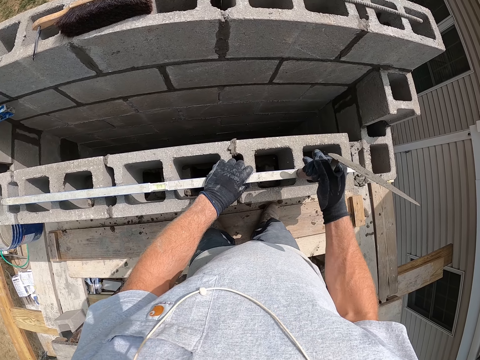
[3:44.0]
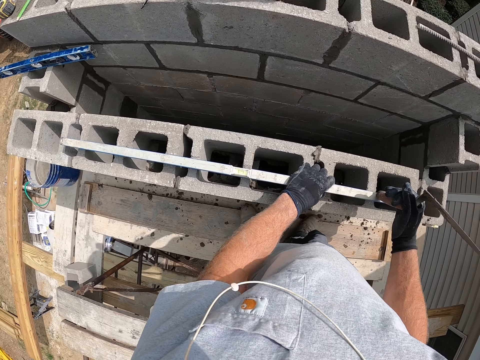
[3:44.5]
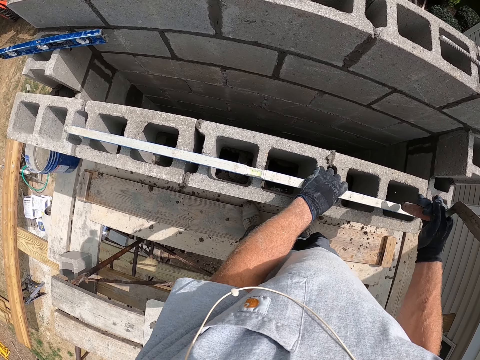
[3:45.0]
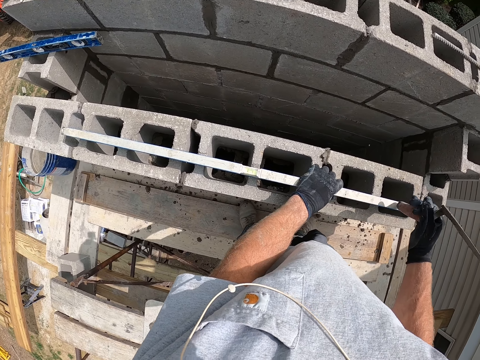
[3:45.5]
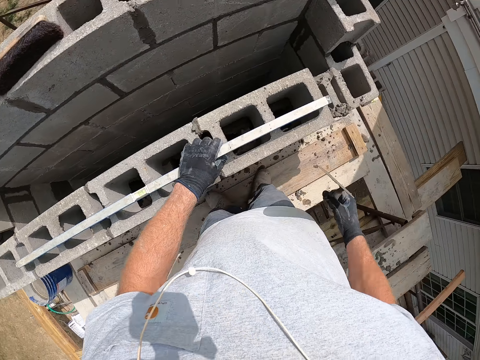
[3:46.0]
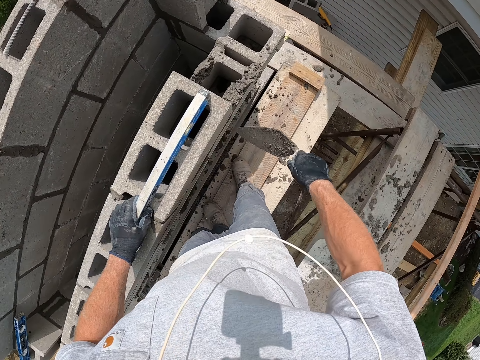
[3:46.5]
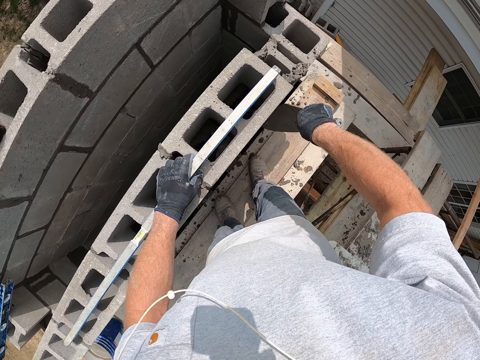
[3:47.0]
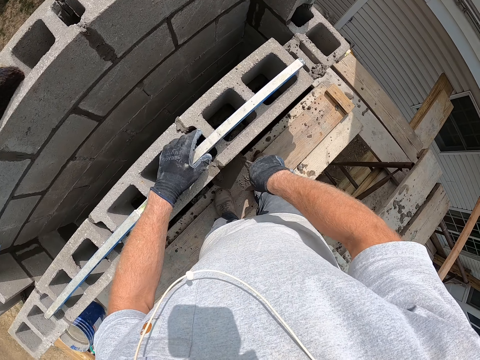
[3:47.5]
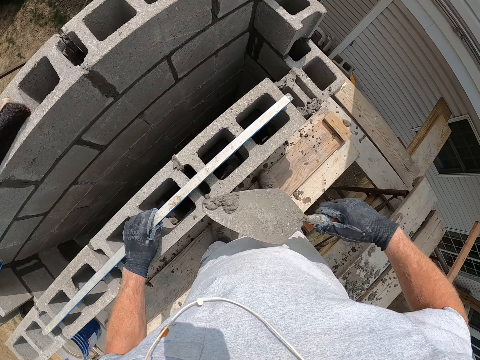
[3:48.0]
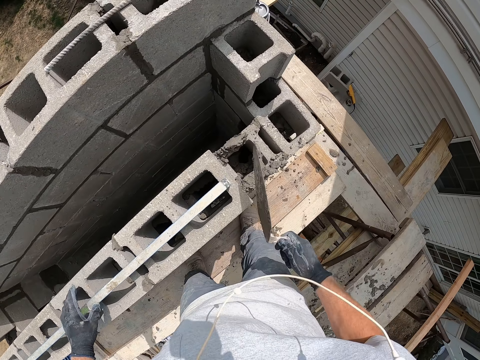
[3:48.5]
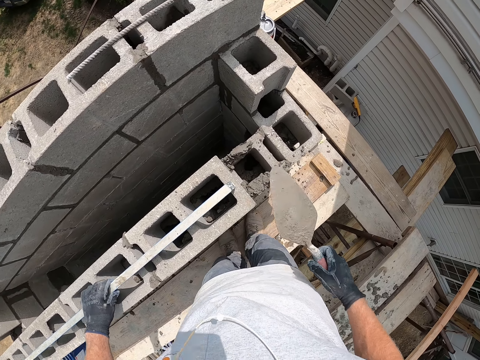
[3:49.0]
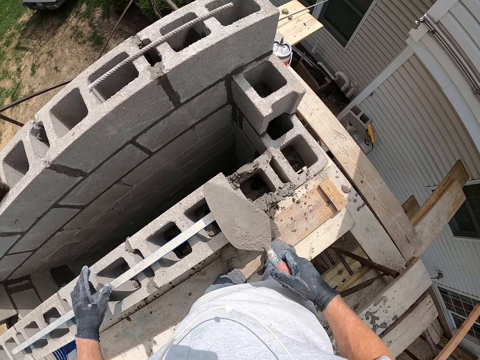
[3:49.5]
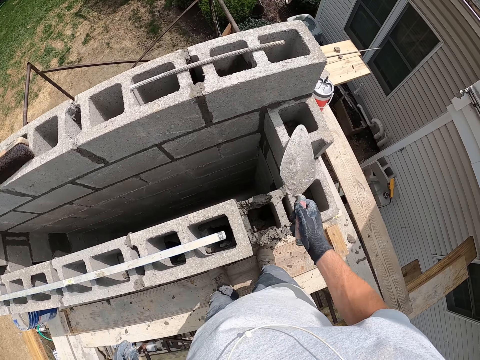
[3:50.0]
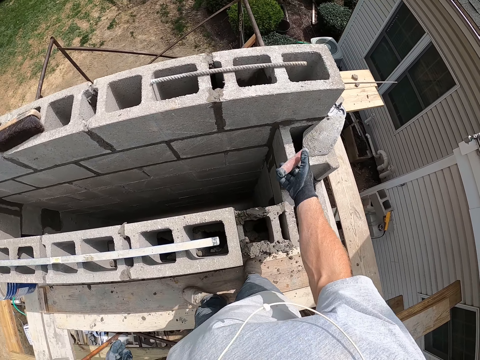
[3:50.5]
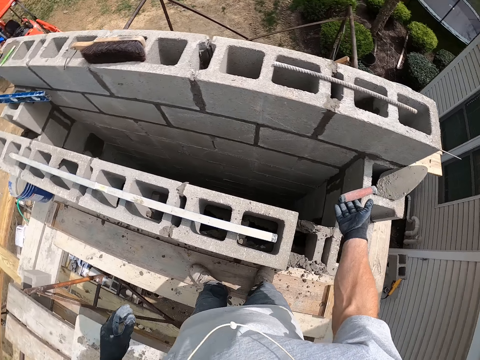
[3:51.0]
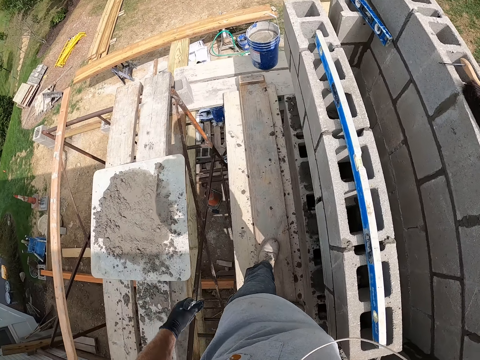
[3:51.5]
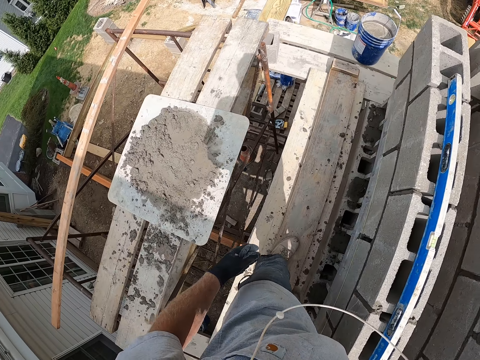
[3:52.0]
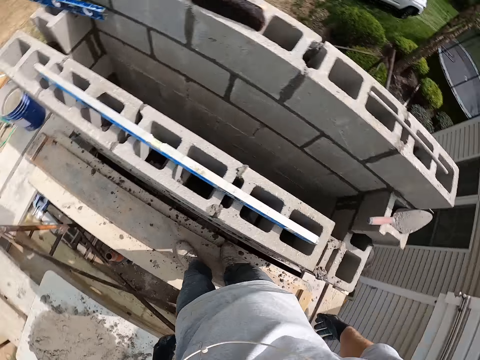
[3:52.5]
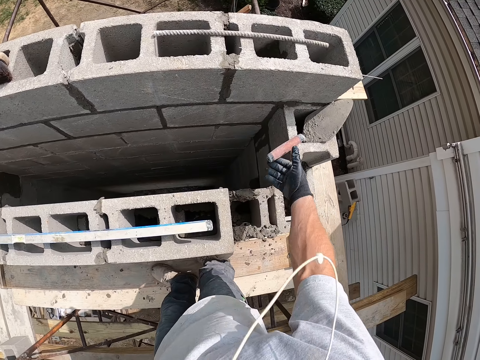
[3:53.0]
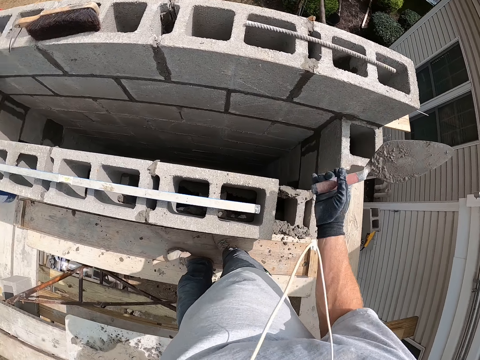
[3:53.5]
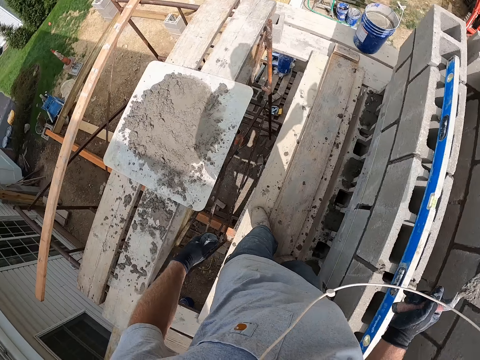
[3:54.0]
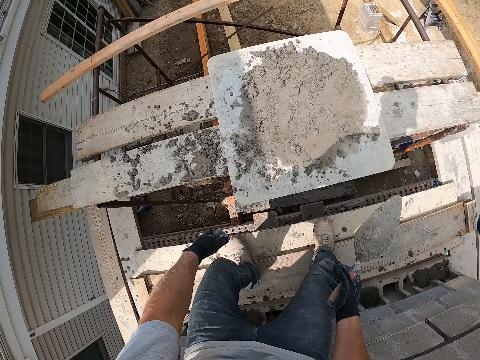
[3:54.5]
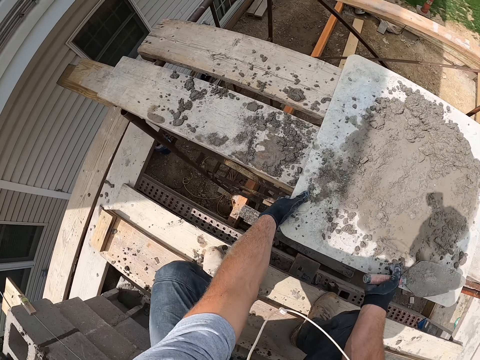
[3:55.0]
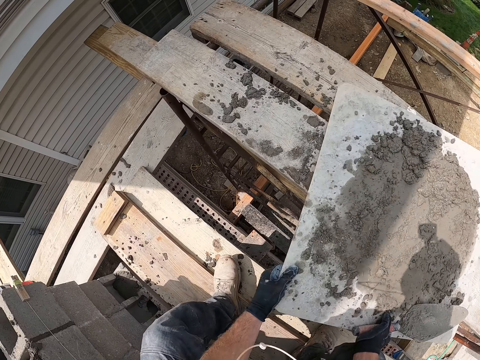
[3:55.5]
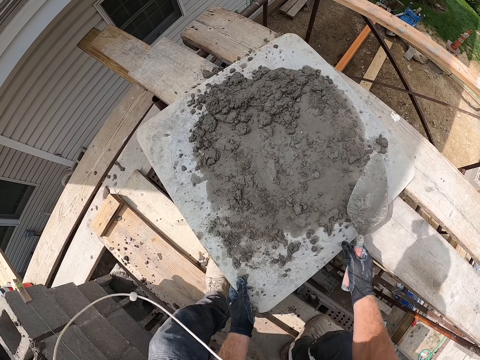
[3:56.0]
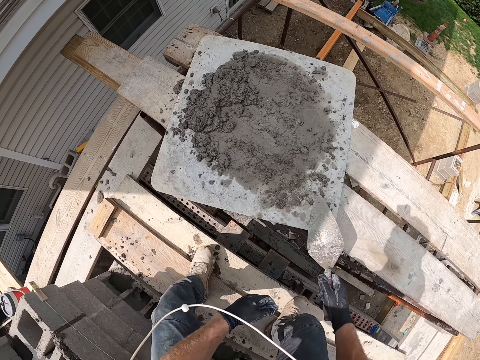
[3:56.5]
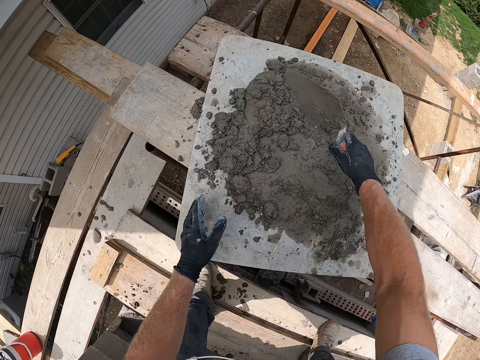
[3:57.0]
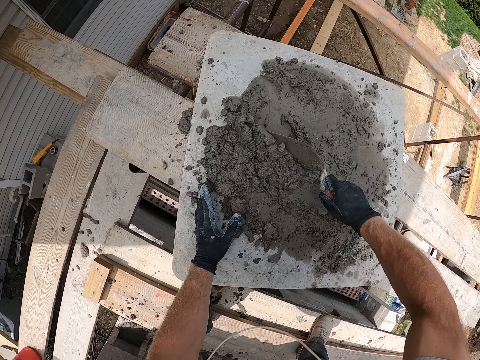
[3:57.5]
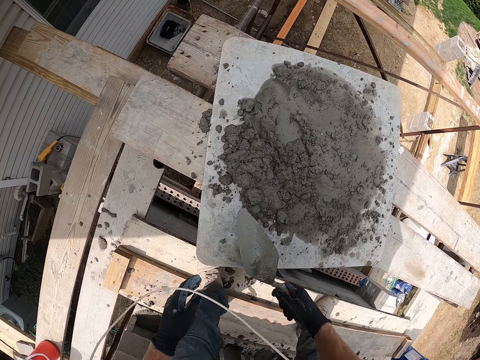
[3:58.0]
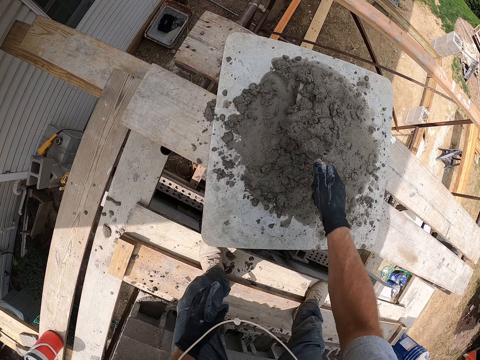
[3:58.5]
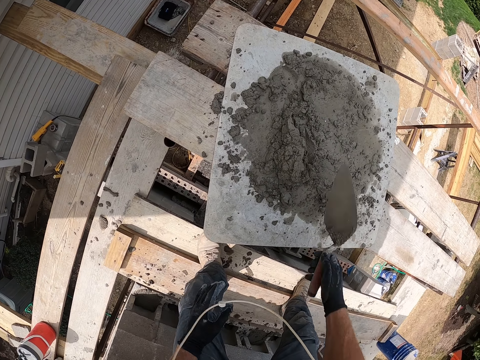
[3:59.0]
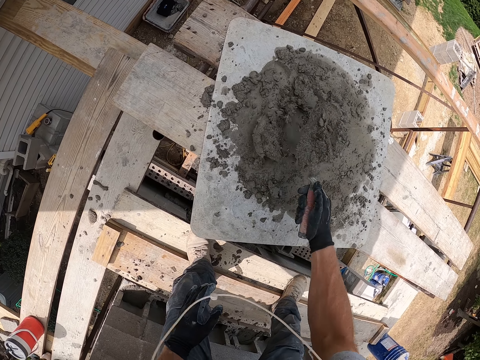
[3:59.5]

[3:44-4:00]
The camera wearer scrapes cement from the concrete wall with the trowel. He puts the cement in the concrete wall. He moves the spirit level on the concrete wall with his left hand. He drops the trowel on the concrete wall. He looks around the construction site. He picks the trowel from the concrete wall. He turns around and bends down. He shifts the wooden plank or cement tray with his hands. He mixes the cement with the trowel on the tray.

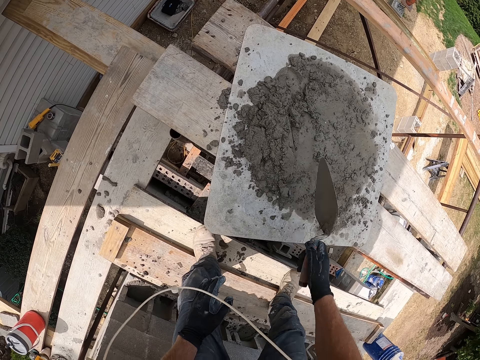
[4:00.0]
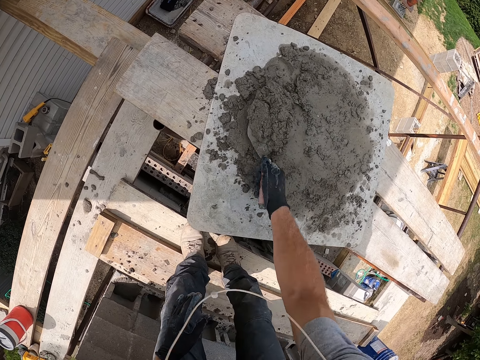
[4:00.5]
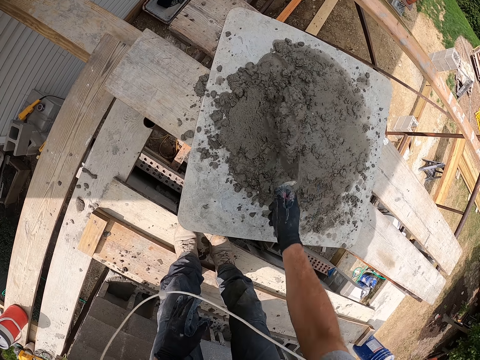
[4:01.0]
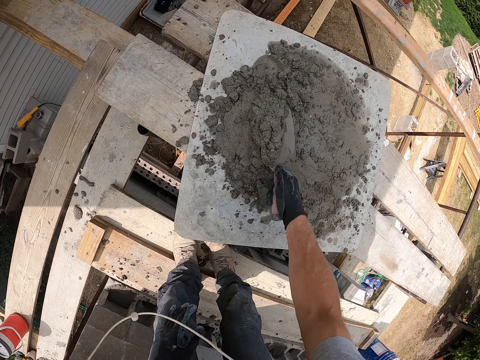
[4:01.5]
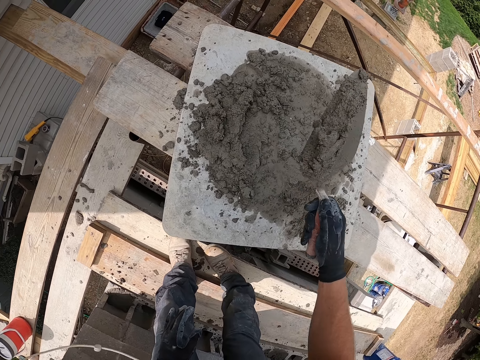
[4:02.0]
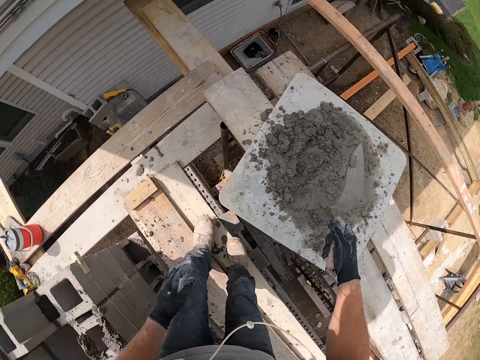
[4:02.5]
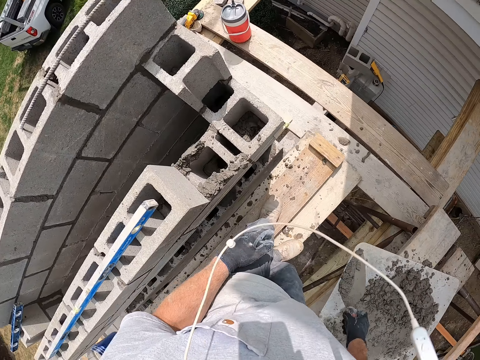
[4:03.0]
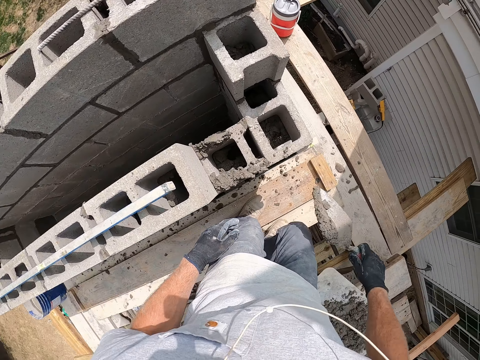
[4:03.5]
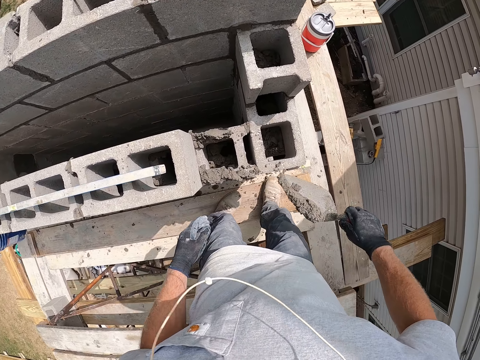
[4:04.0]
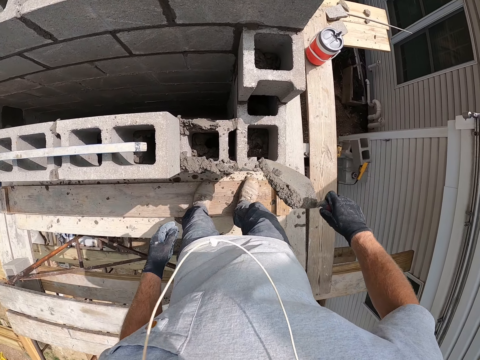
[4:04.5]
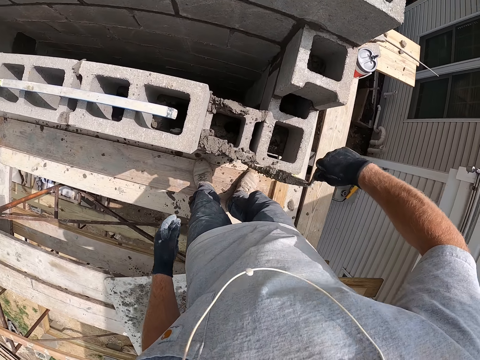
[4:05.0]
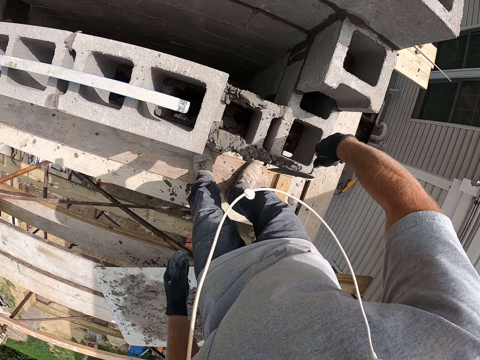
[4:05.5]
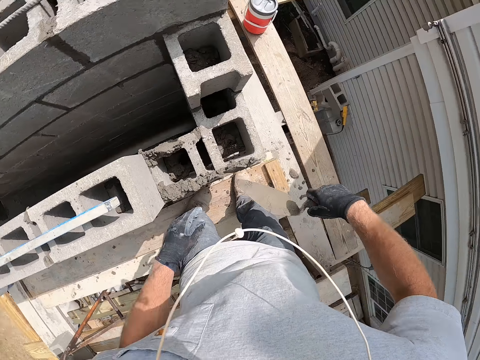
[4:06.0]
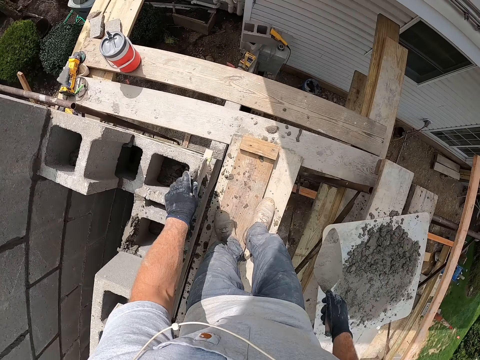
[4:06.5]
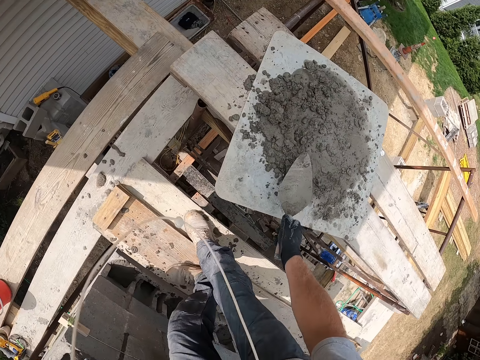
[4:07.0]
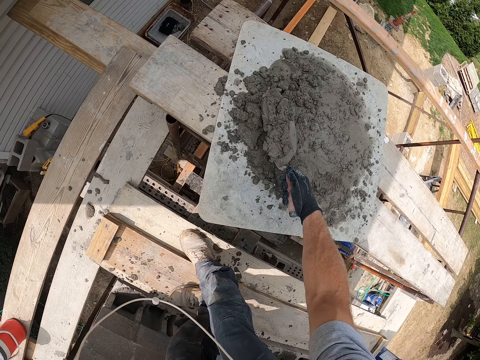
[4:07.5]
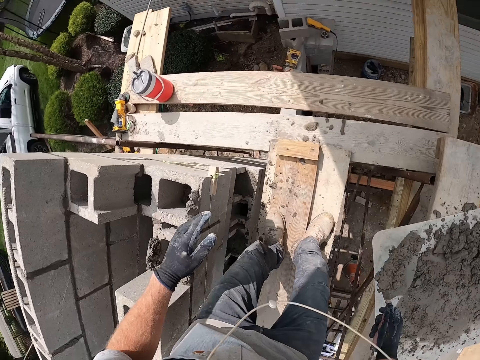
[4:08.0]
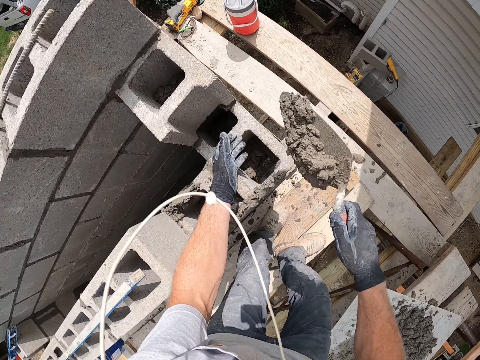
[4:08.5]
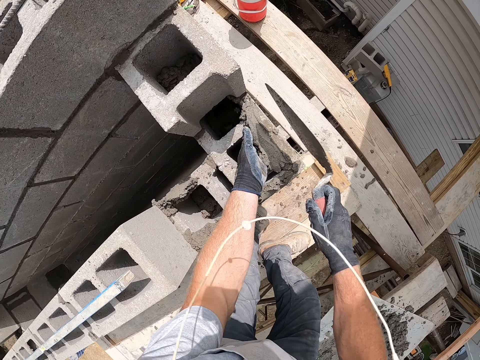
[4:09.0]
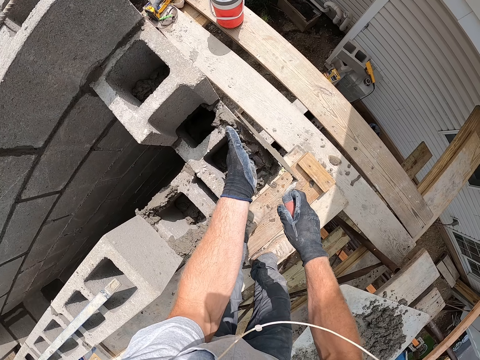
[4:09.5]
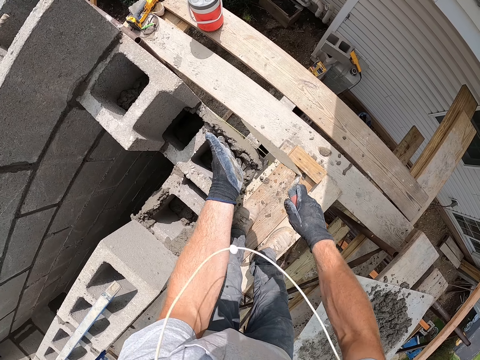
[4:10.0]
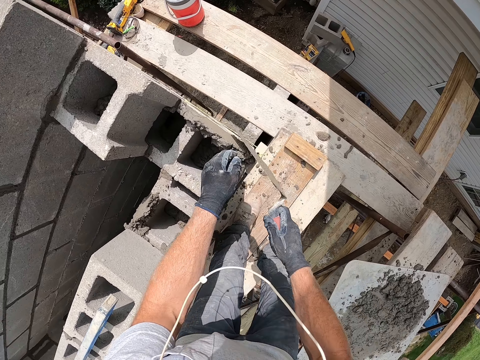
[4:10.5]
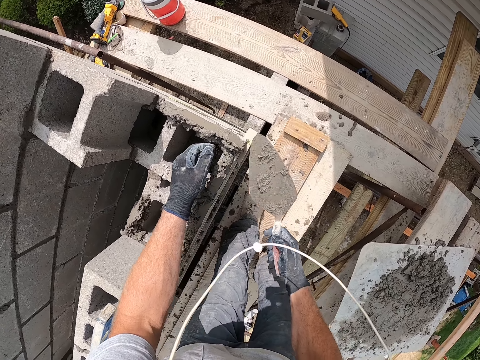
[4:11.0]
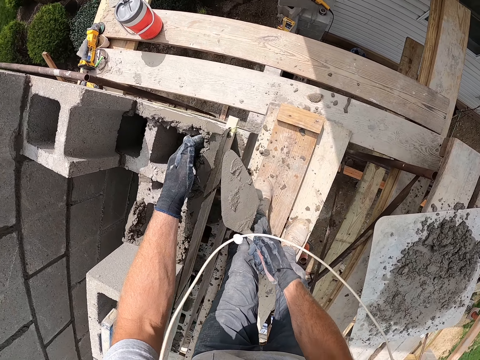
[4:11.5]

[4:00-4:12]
The camera wearer picks cement with the construction cement spatula. He turns around. He puts the cement on the concrete wall. He holds the cement. He adjusts the cement on the concrete wall with his left hand. He picks cement with the construction cement spatula. He puts the cement on the concrete wall. He holds the cement. He aligns the cement with the spatula.
